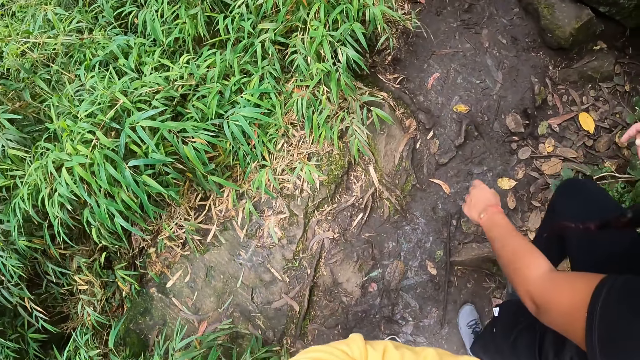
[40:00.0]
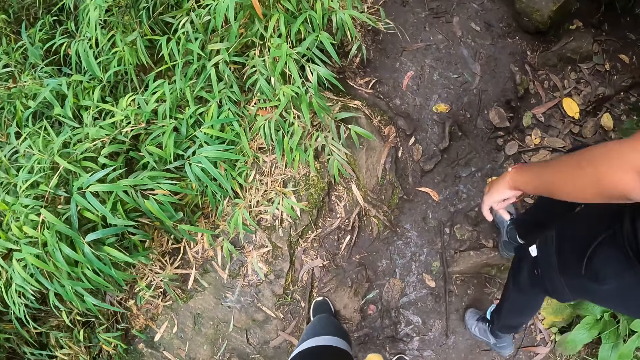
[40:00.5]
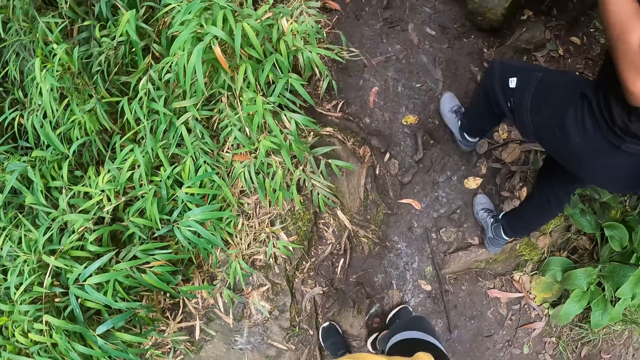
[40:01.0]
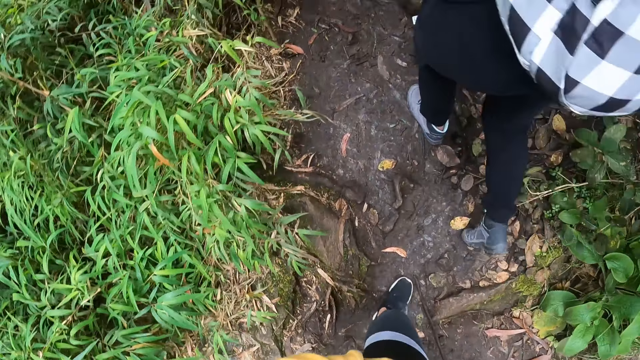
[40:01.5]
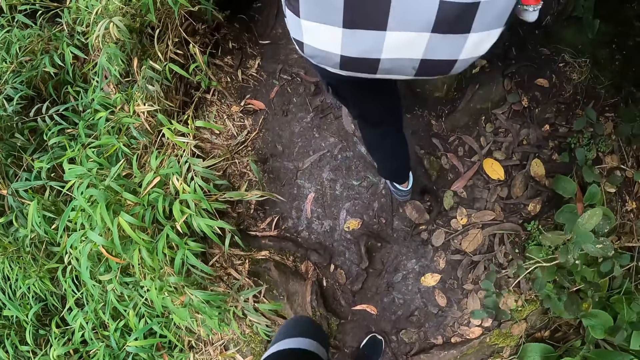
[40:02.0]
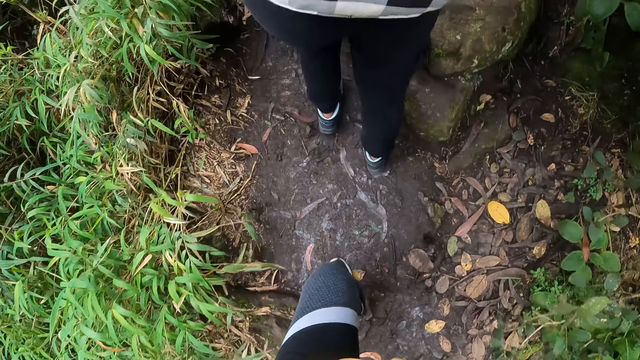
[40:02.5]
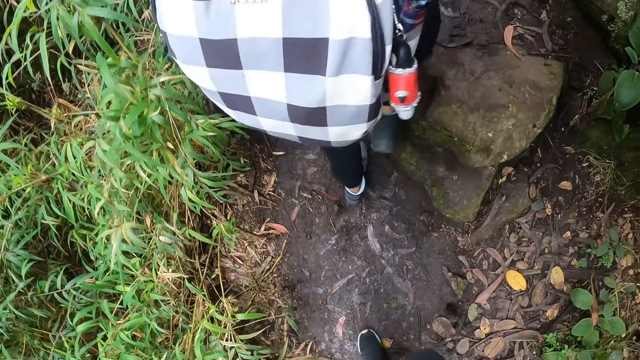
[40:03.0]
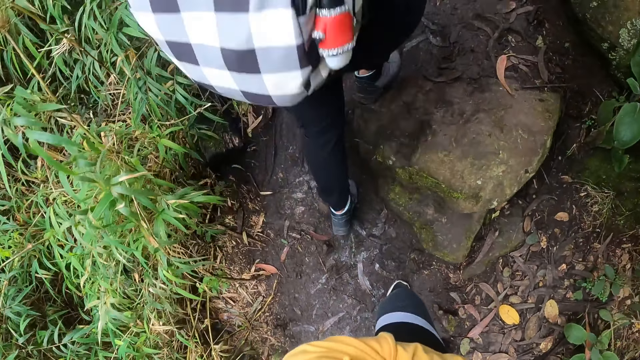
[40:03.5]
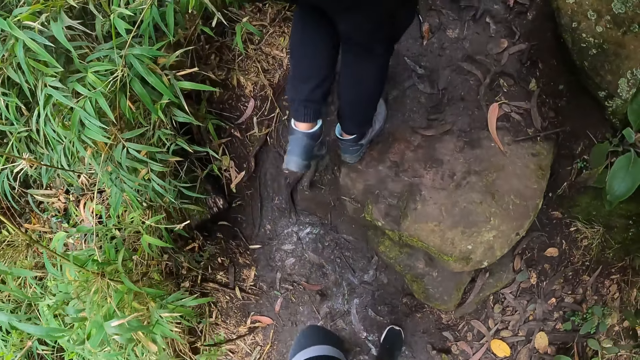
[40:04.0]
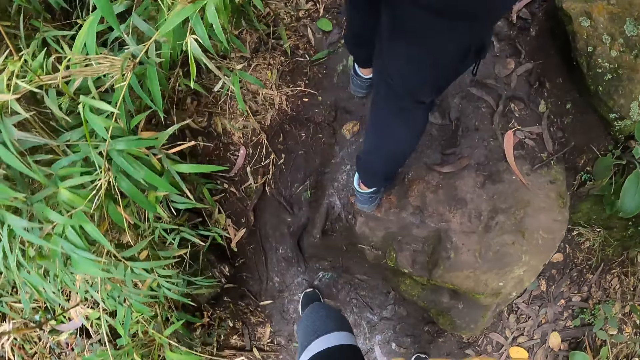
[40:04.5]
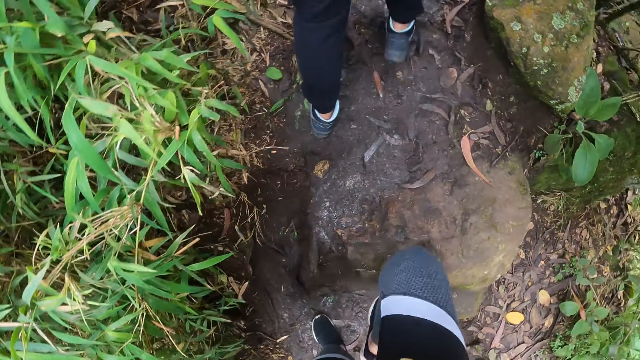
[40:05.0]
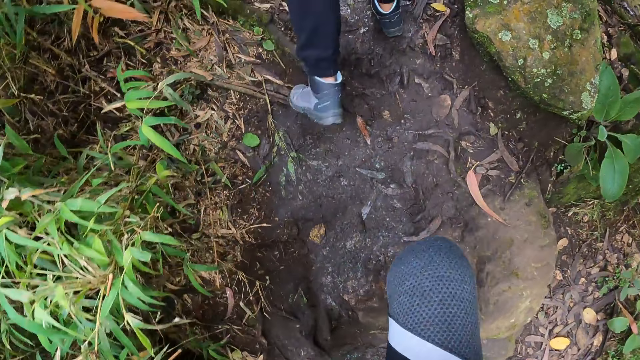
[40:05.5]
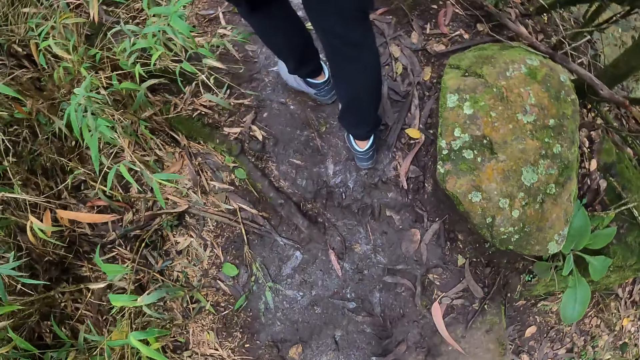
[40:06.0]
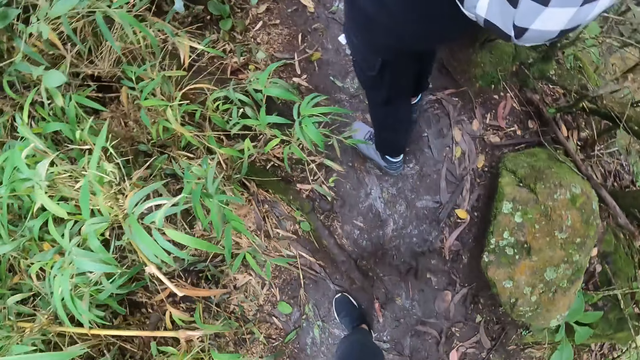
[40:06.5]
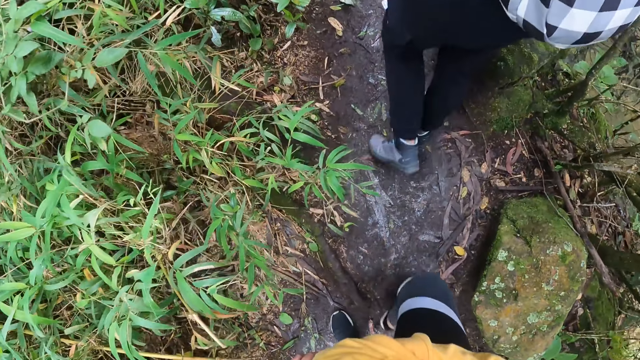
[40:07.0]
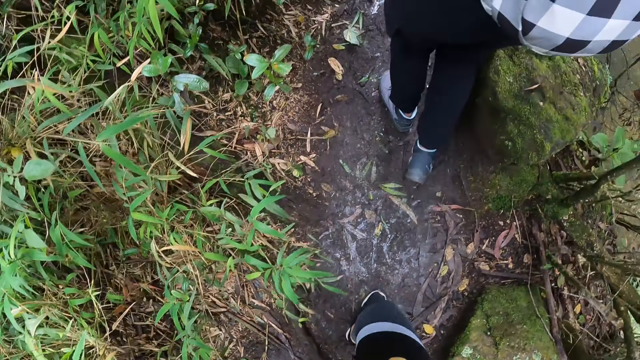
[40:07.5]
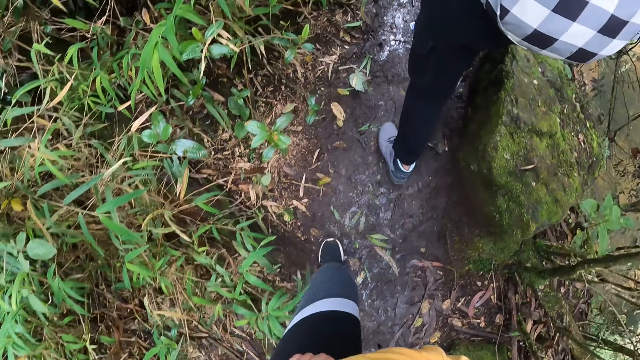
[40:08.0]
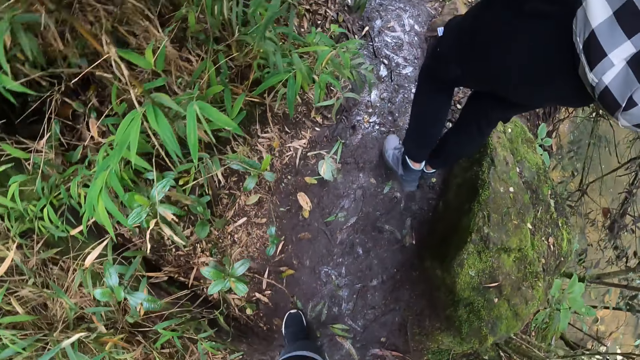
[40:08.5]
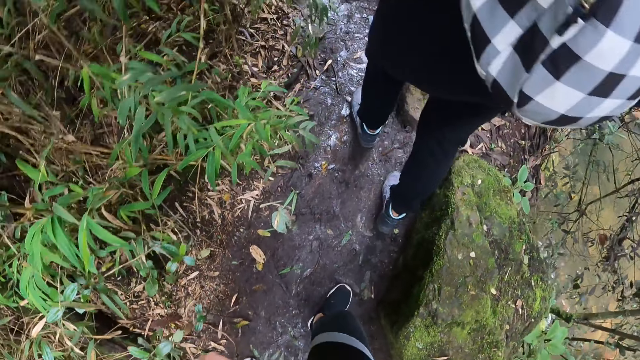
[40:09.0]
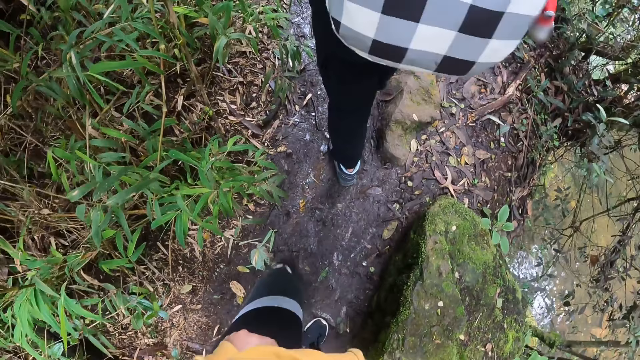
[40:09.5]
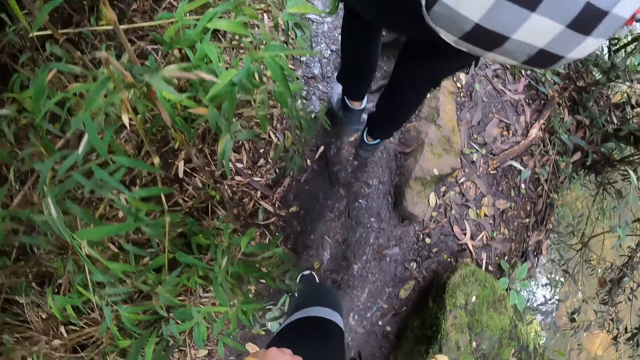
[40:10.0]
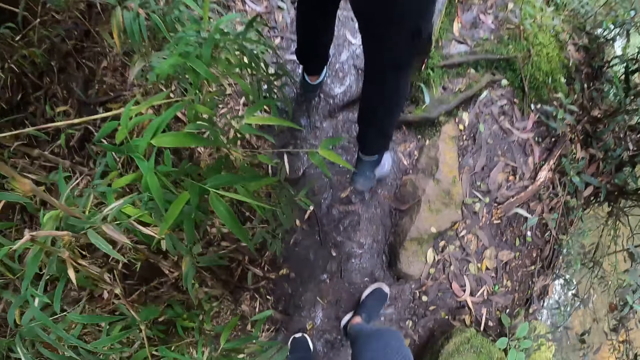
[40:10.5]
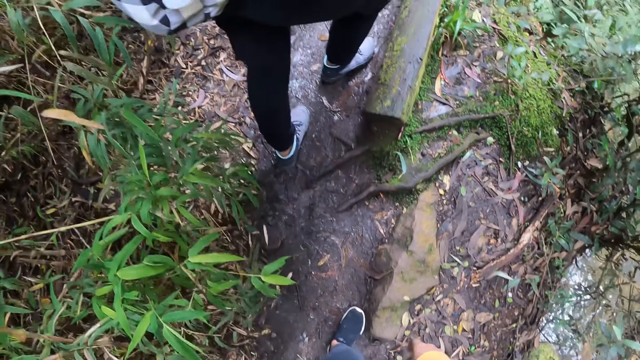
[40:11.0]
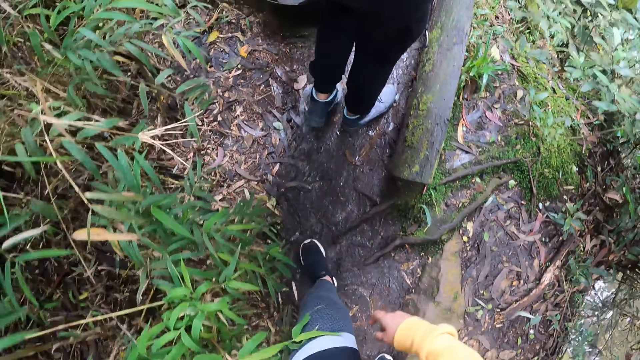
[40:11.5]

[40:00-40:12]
The camera wearer holds the phone. A person walks up the forest.

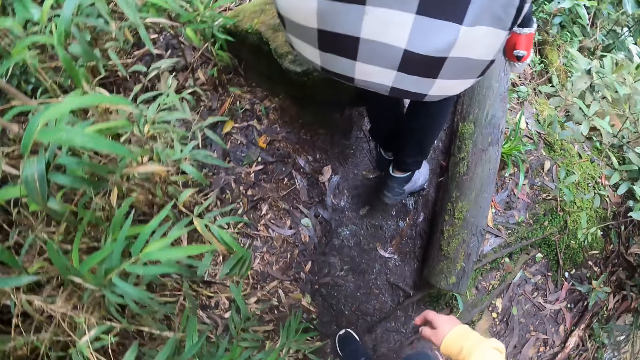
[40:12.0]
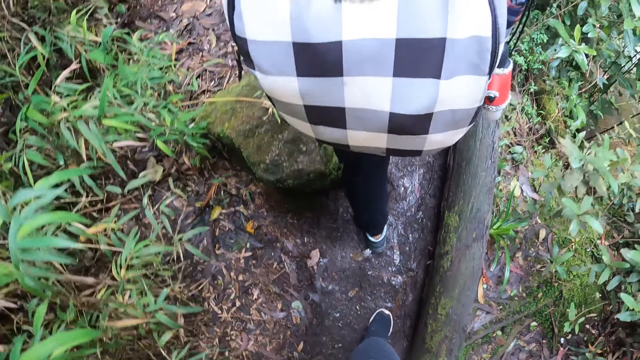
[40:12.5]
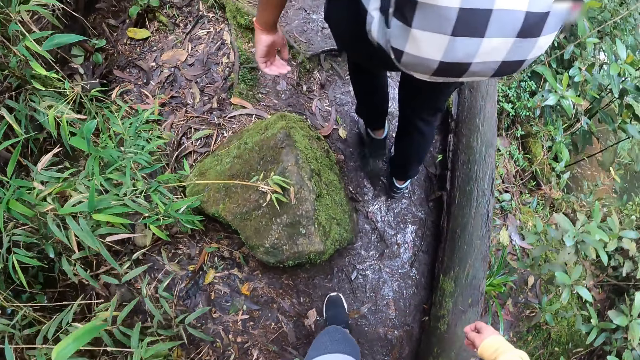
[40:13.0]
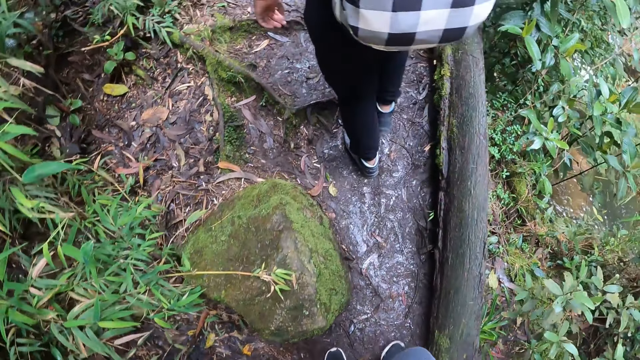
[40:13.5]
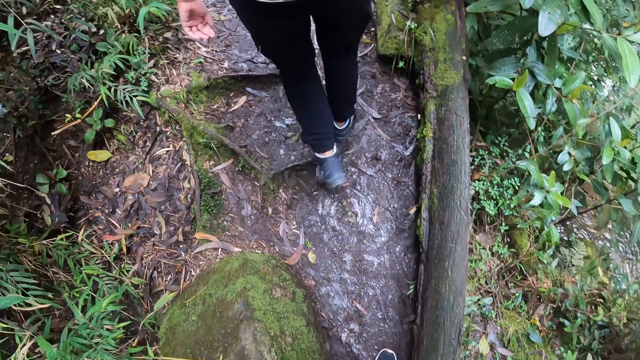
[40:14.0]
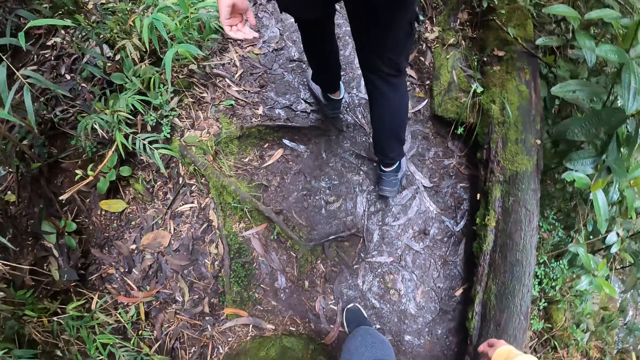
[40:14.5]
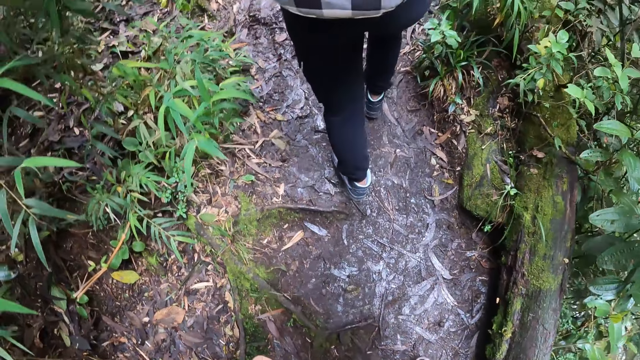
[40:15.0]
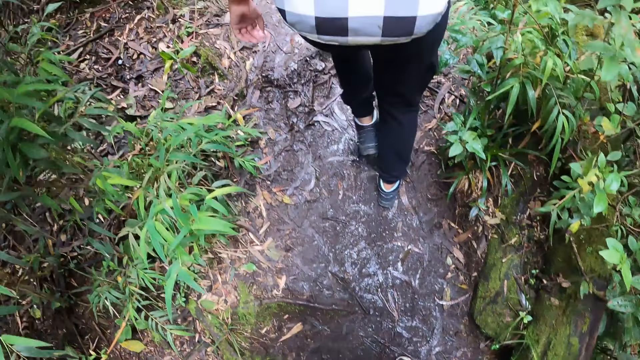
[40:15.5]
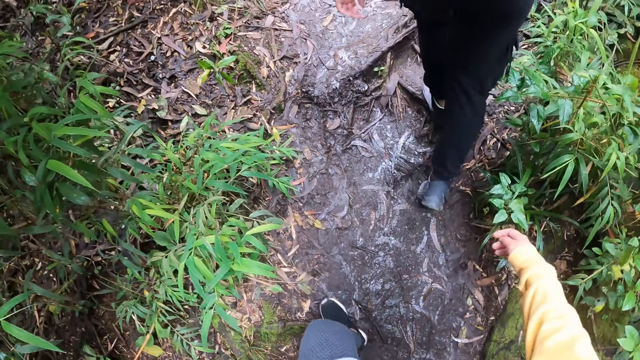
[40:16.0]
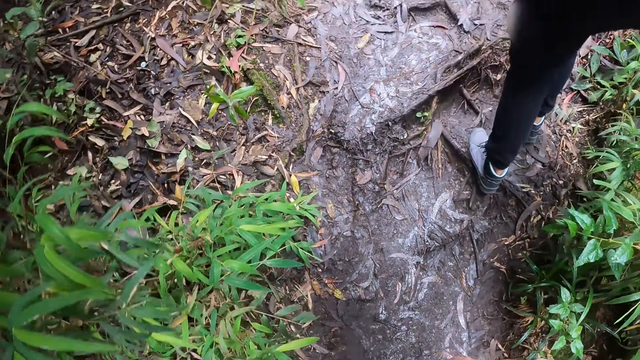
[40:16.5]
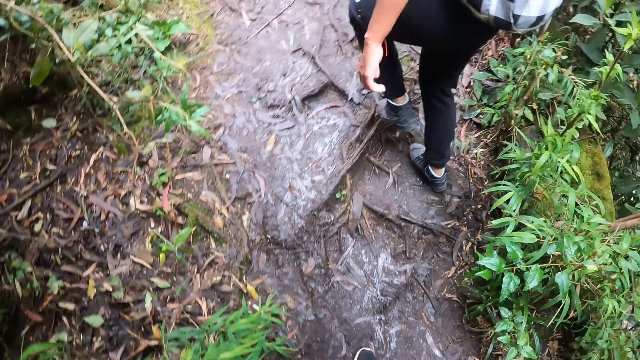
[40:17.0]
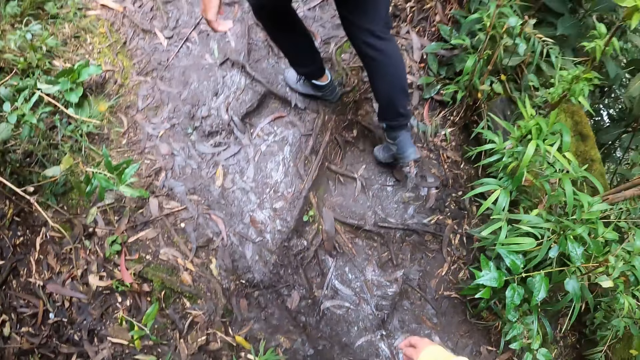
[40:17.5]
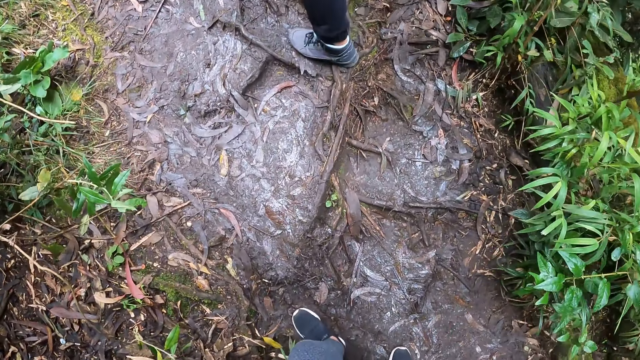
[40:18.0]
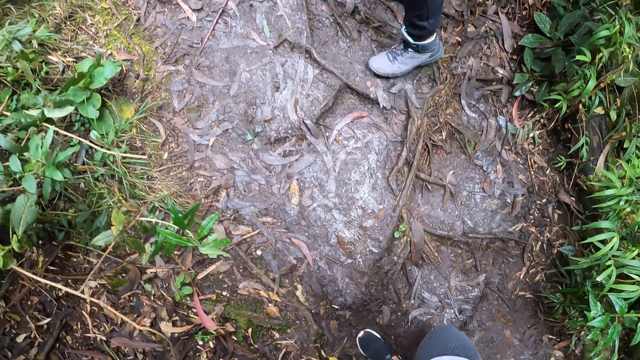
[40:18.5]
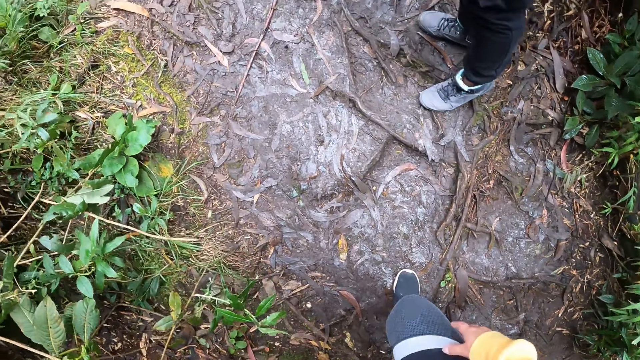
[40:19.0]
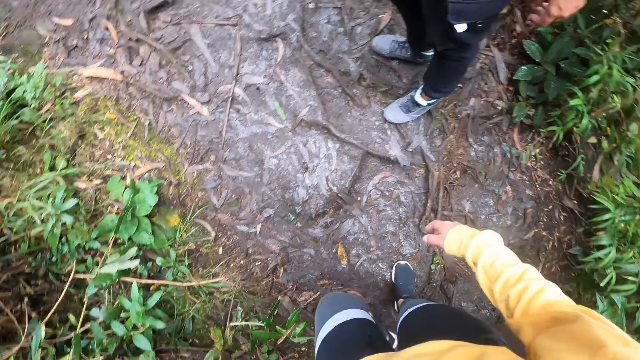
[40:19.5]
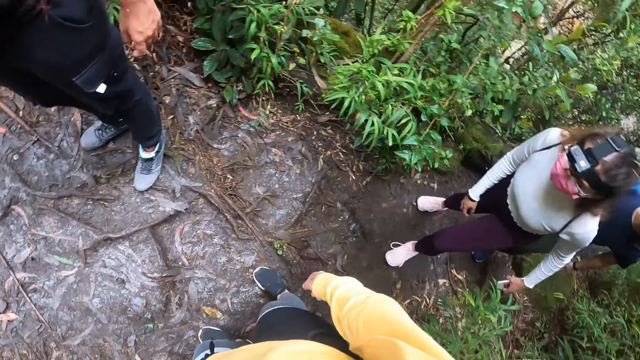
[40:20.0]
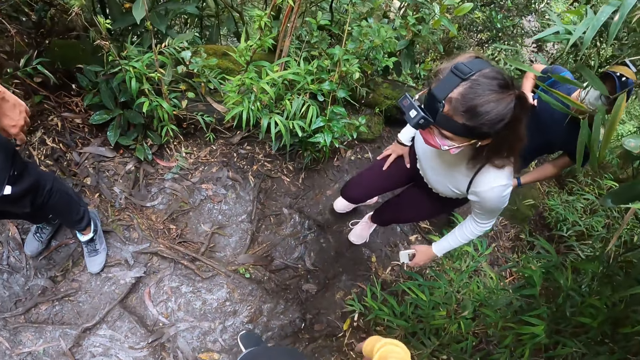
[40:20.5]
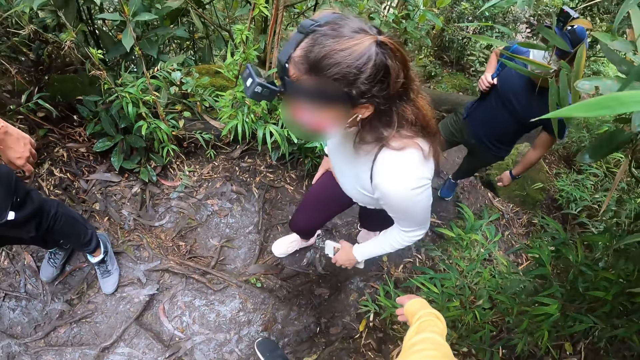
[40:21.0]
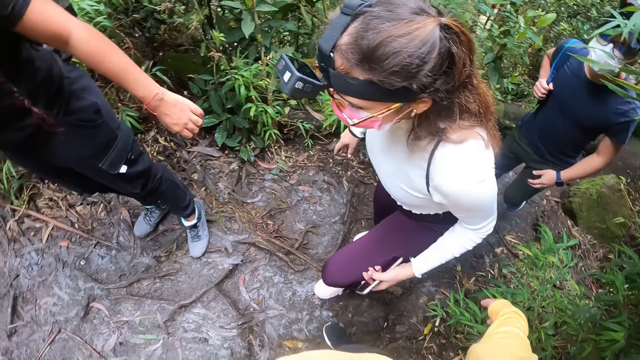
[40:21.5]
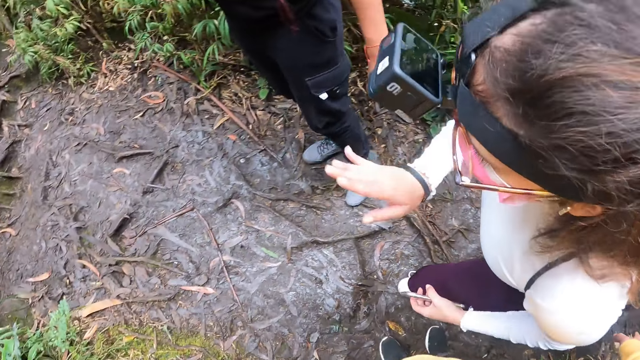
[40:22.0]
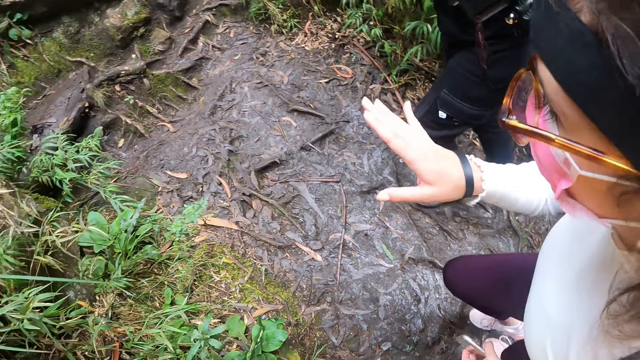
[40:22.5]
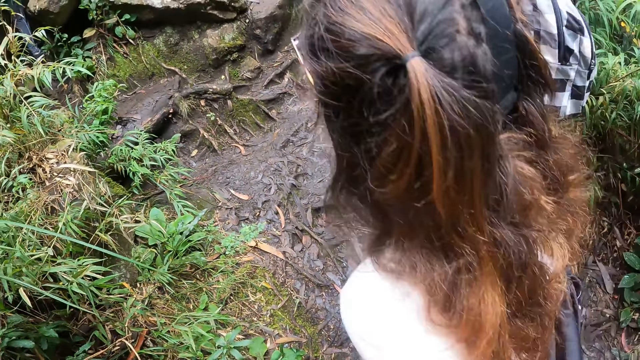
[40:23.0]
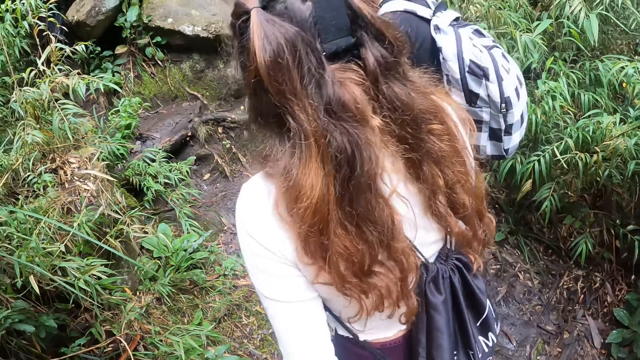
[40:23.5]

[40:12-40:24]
The camera wearer stares at a person. Another person moves the hand, talking.
